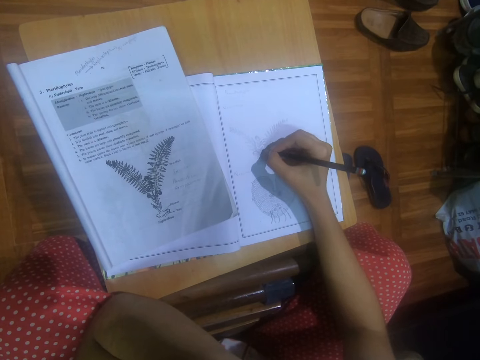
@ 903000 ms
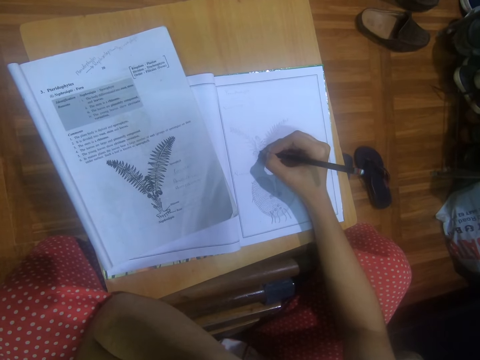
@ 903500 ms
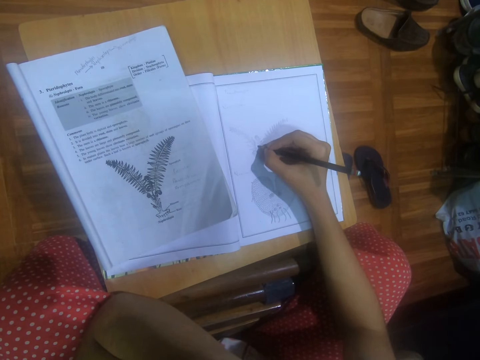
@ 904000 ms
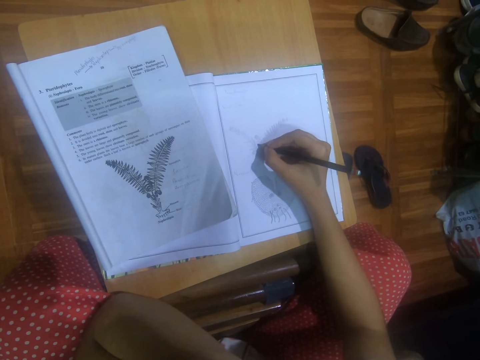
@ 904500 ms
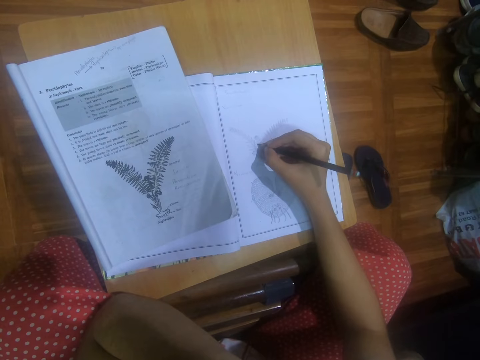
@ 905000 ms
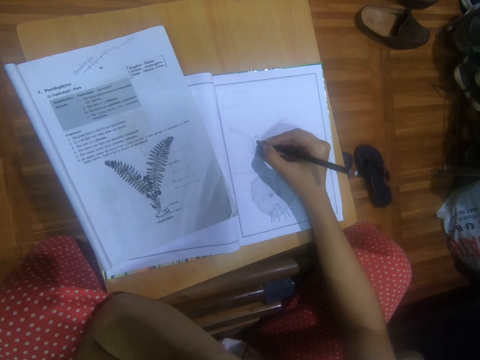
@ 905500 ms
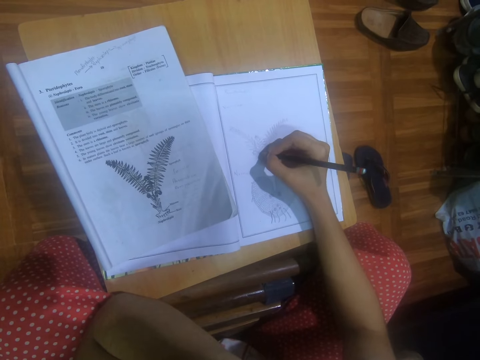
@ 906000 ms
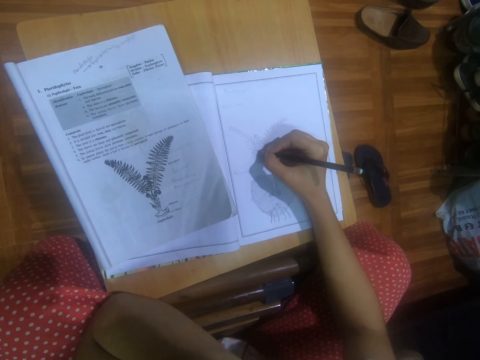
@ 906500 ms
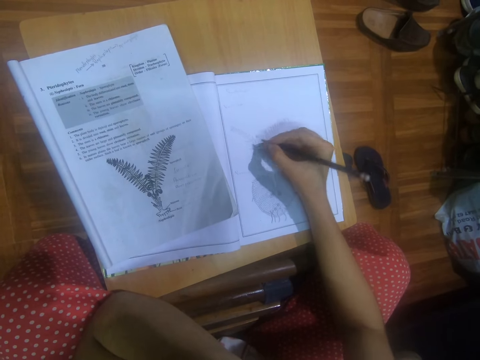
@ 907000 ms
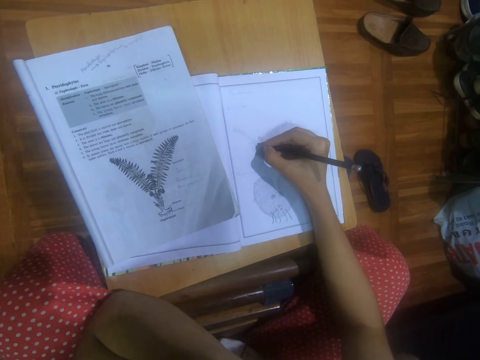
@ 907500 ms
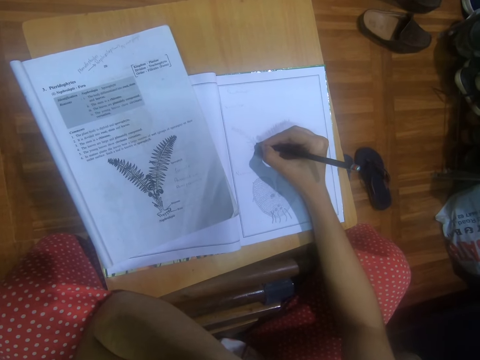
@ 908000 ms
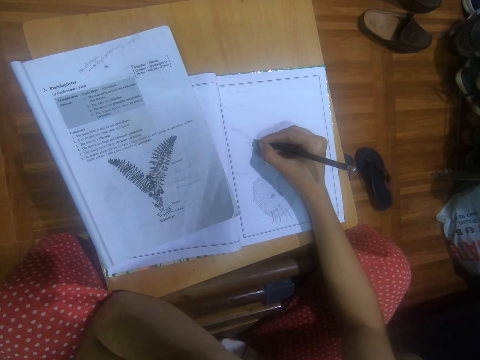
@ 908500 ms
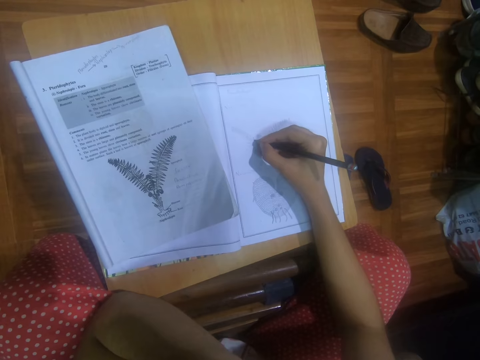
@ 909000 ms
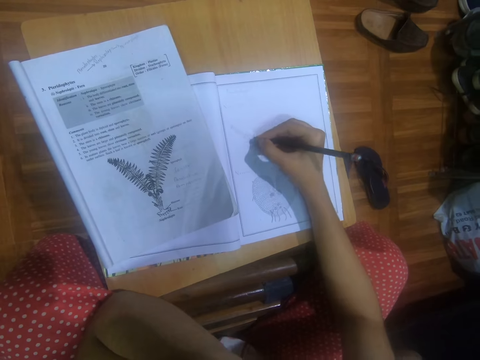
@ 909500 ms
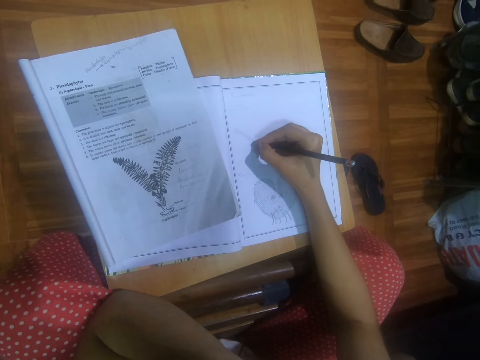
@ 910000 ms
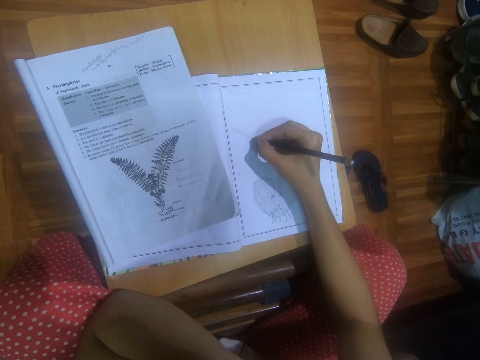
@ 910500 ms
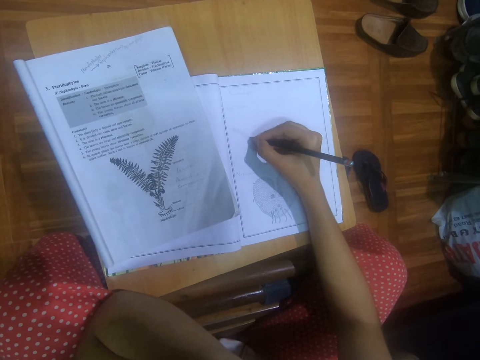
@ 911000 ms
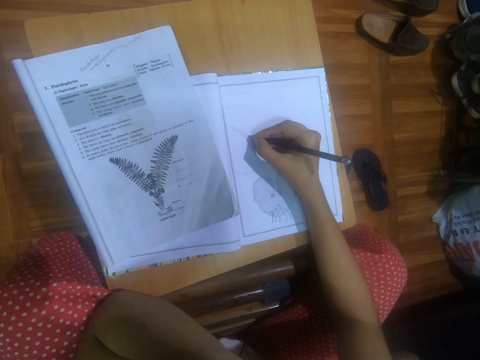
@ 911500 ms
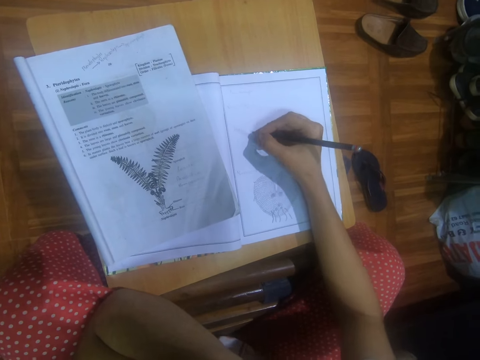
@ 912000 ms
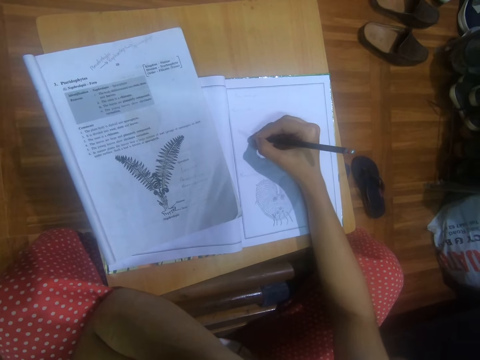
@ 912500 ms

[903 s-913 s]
The camera wearer shades the drawing on the drawing book with the pencil in her right hand.

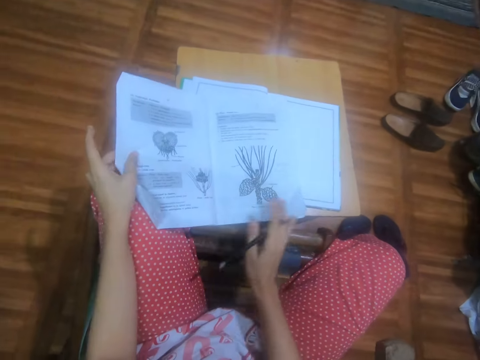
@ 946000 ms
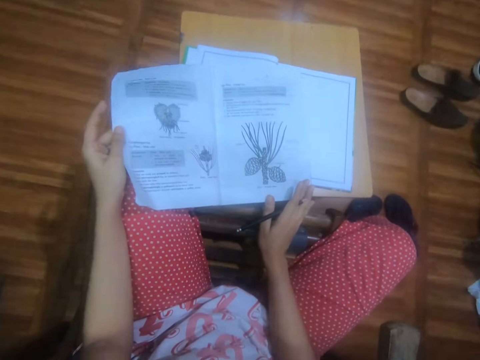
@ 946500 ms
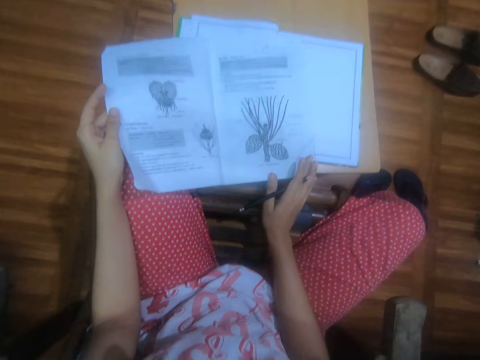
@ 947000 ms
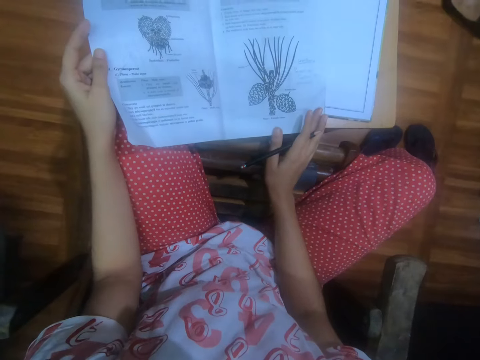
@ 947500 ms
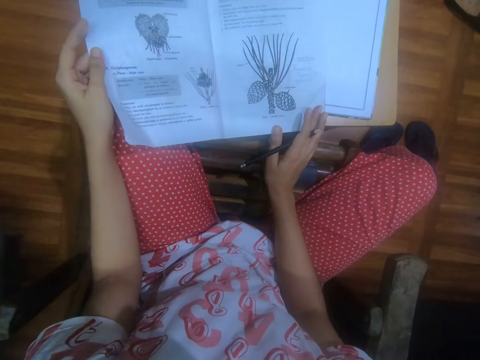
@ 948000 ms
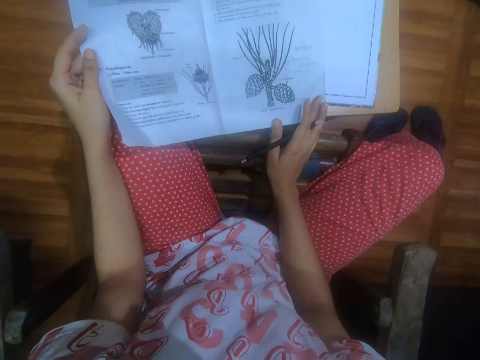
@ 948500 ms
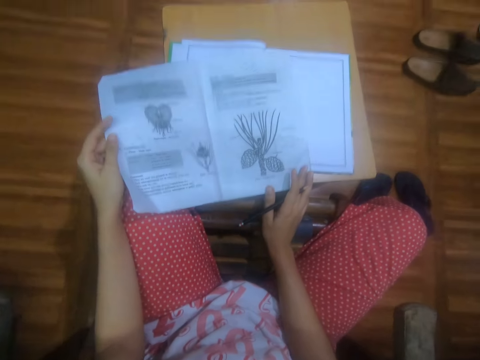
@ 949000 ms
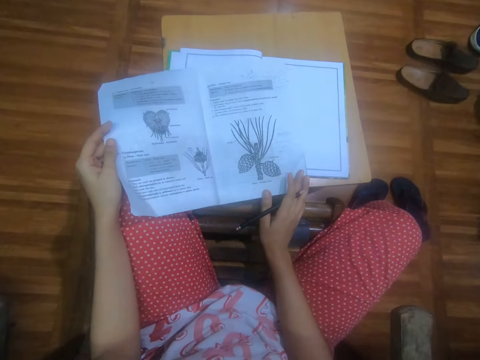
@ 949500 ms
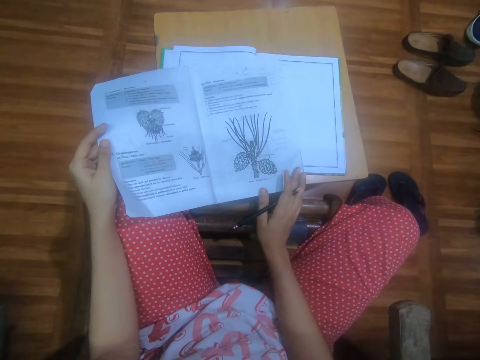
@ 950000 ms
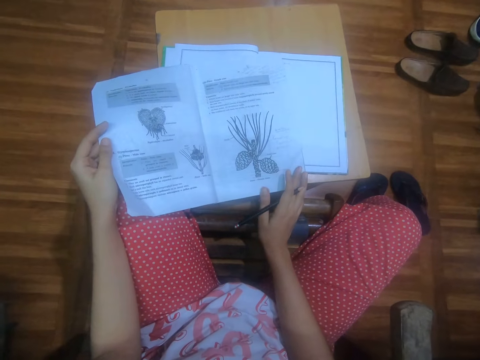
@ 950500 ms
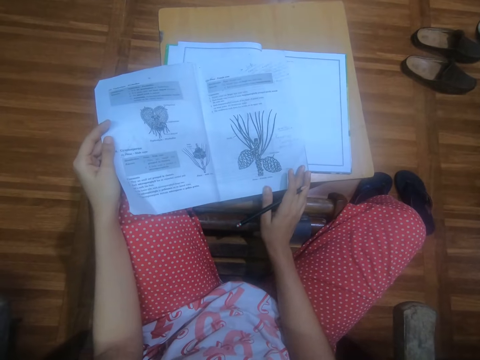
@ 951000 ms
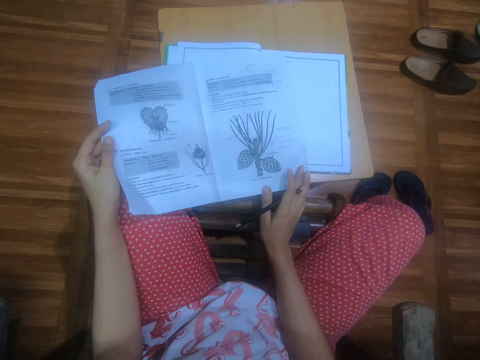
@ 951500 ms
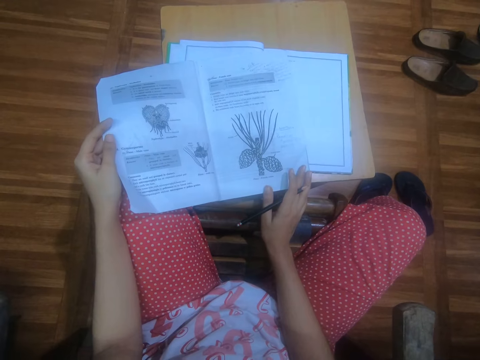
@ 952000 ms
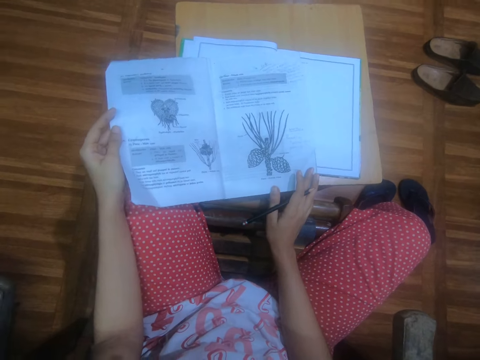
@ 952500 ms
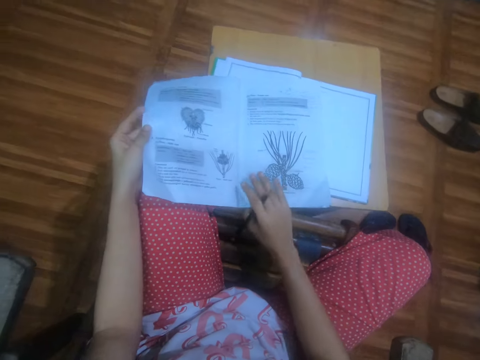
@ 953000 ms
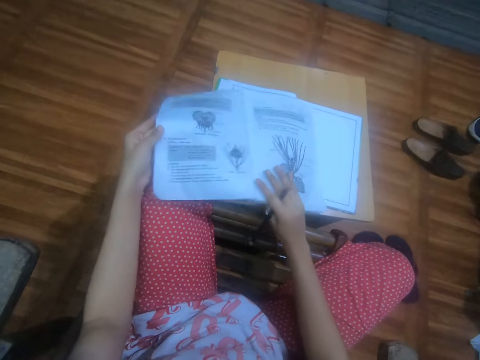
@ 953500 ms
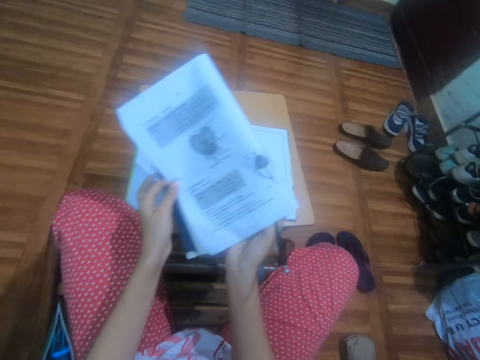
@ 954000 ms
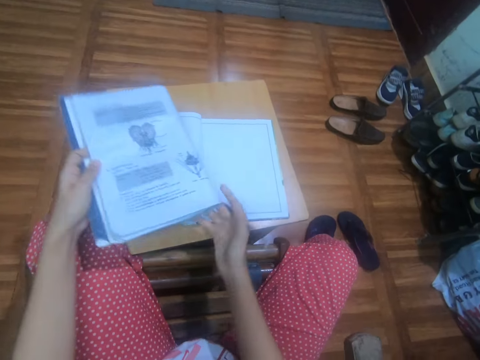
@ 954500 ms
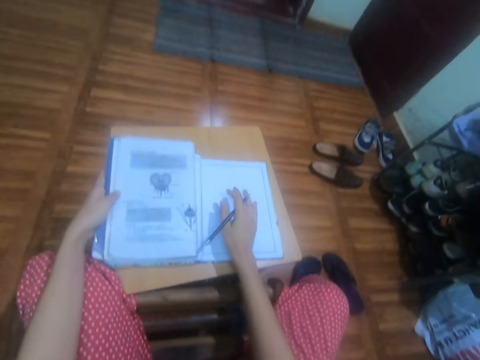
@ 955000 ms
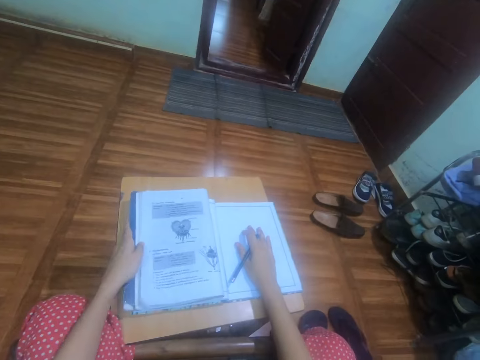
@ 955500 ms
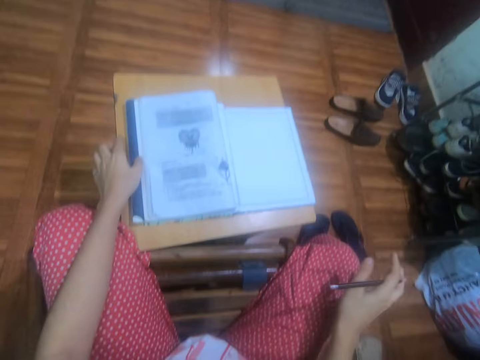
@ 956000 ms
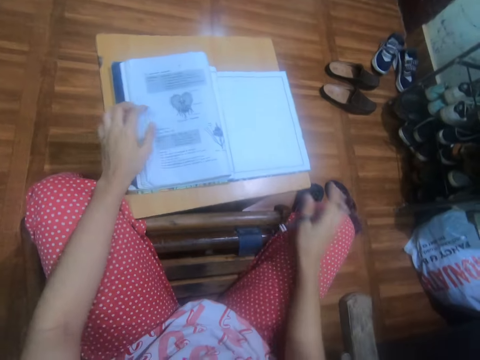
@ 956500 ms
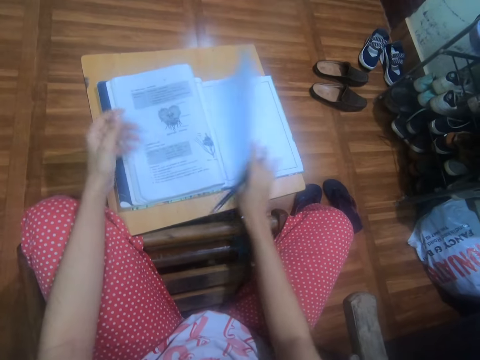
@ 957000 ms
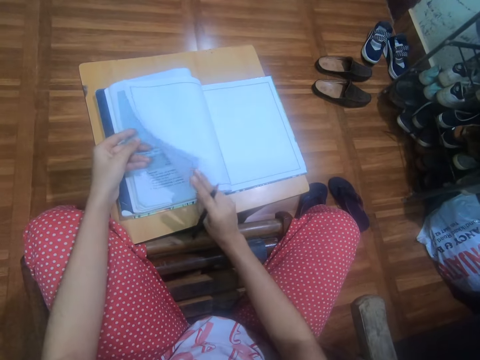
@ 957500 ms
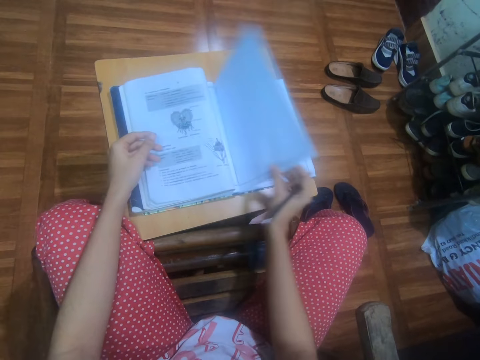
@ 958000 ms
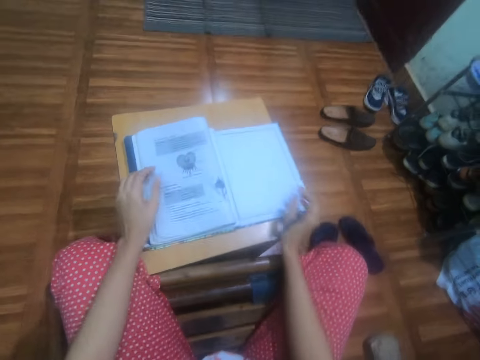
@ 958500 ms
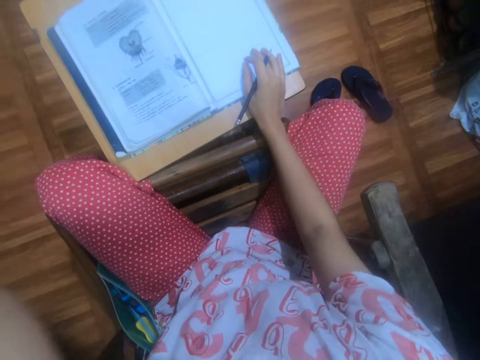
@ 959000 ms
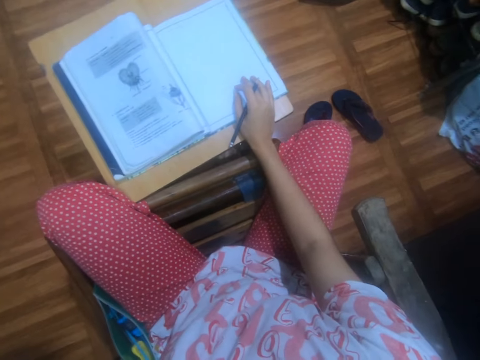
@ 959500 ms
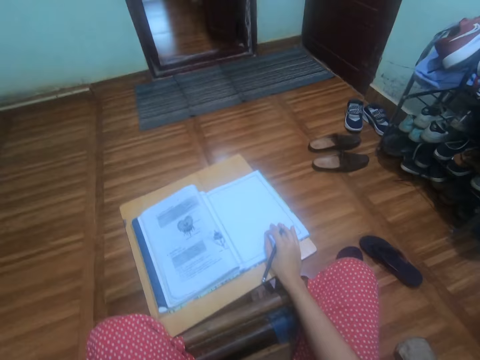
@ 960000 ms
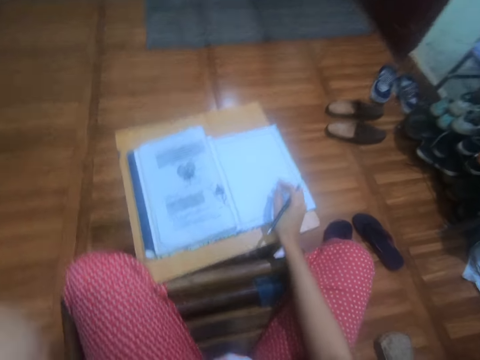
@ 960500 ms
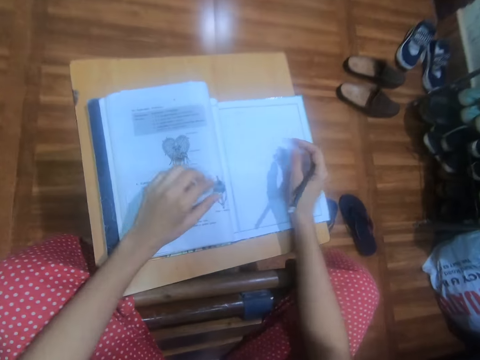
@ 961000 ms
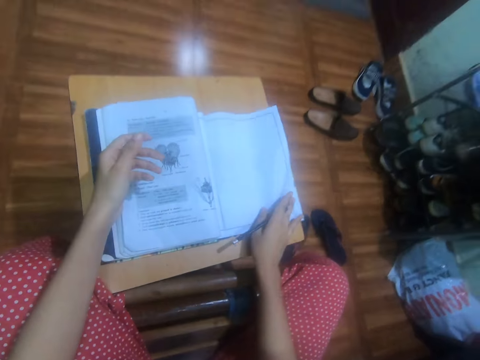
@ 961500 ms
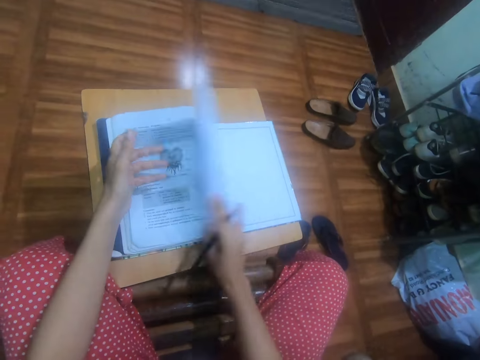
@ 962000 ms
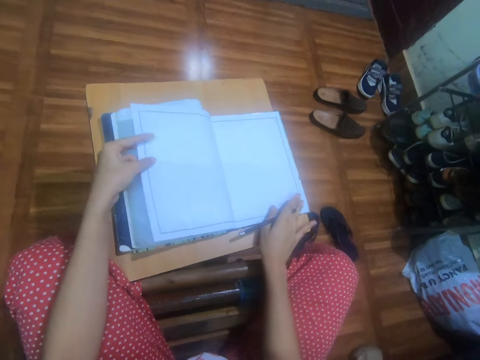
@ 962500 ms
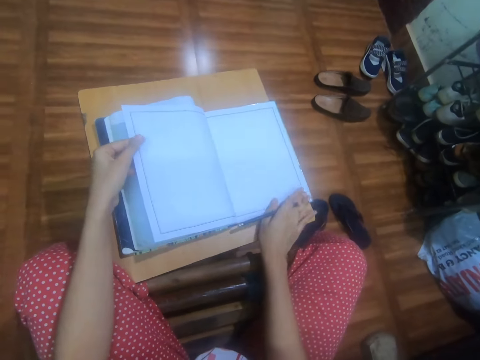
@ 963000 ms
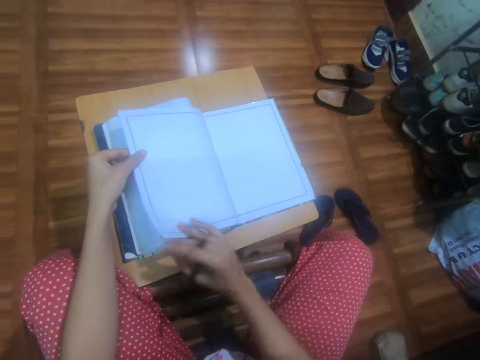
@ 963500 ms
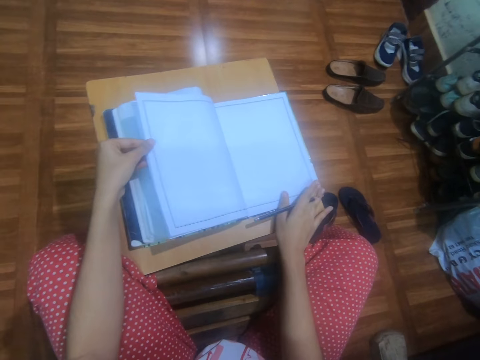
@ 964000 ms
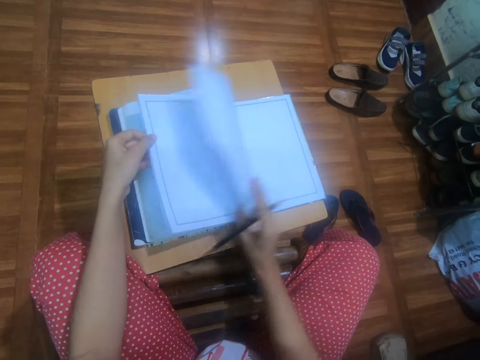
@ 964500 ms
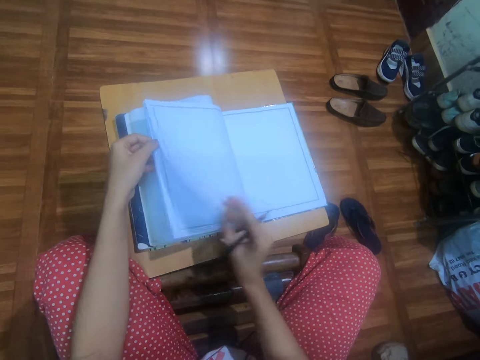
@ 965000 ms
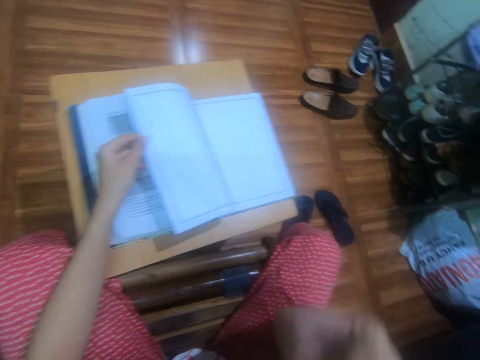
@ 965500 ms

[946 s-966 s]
The camera wearer looks at a book. She raises the textbook from the drawing book on the stool with her right hand. She folds the book. She turns the textbook with her right hand. She drops the textbook on the drawing book on the stool with her left hand. She adjusts the drawing book on the stool with her right hand. She touches a cloth. She flips a page of the drawing book with her right hand. She touches the page of the drawing book with her left hand. She drops the page down with her right hand. She raises her left hand to her glasses. She flips the page of the drawing book with her right hand. She holds the page of the drawing book with her left hand. She flips the page of the drawing book with her right hand. She holds the page of the drawing book with her left hand. She flips the page of the drawing book with her right hand. She puts down the page of the drawing book with her right hand.
